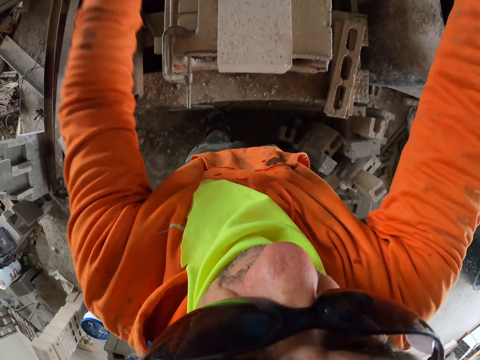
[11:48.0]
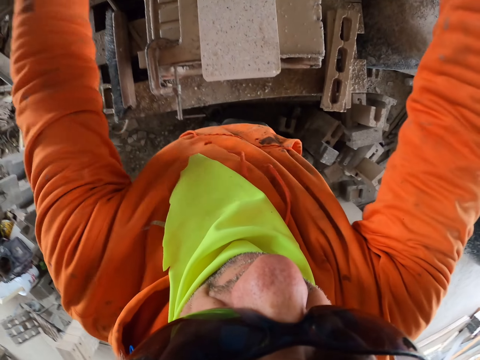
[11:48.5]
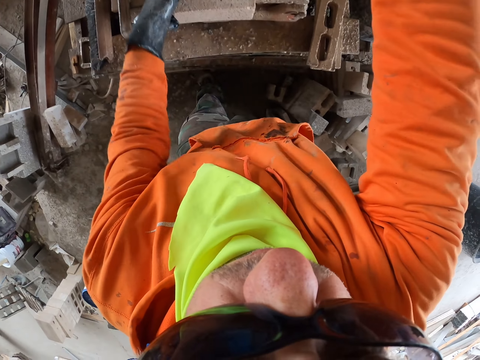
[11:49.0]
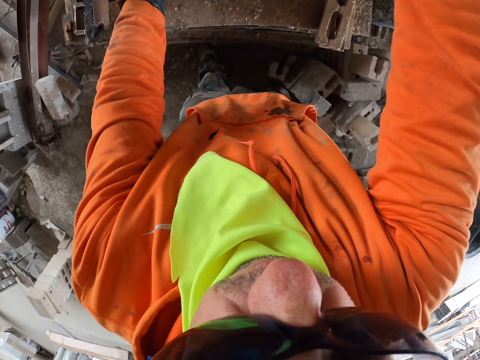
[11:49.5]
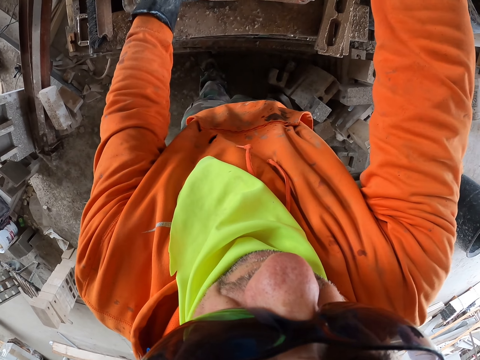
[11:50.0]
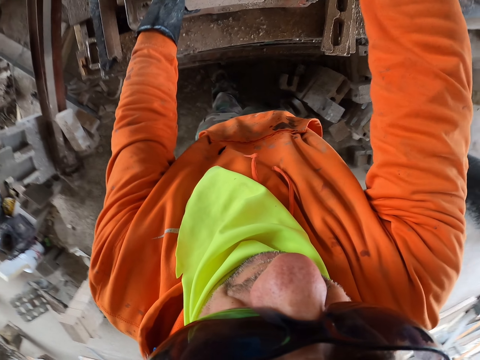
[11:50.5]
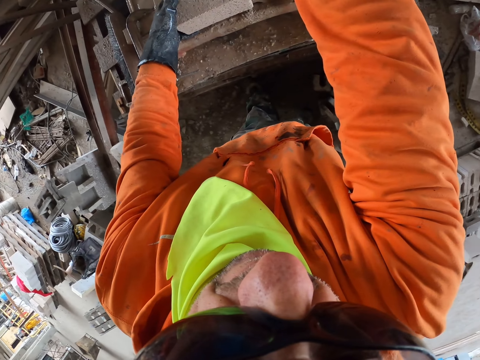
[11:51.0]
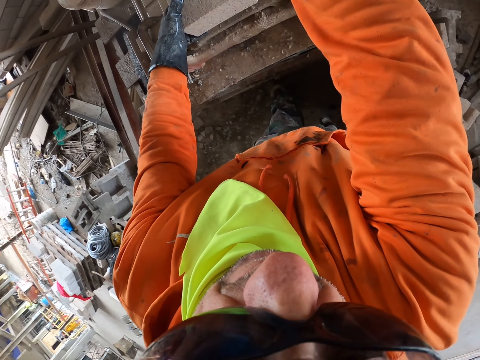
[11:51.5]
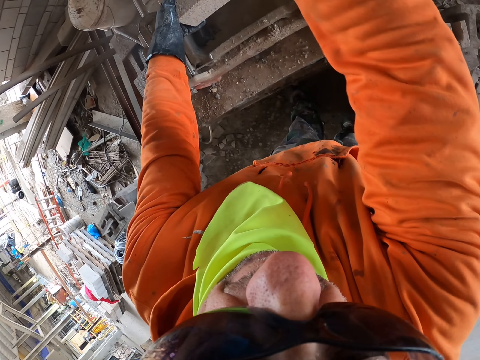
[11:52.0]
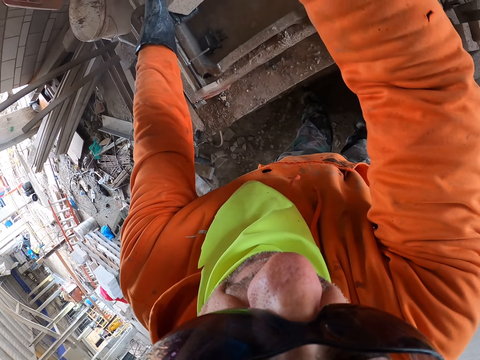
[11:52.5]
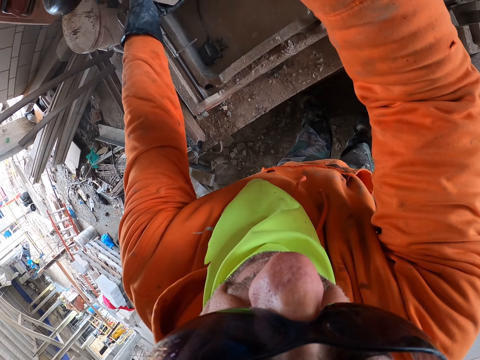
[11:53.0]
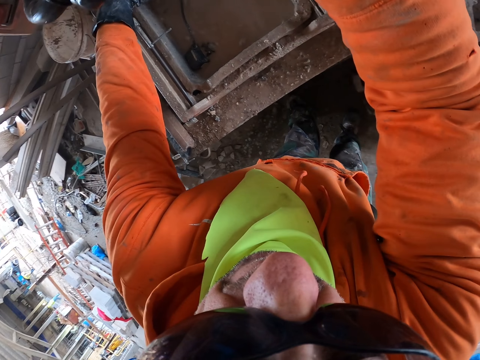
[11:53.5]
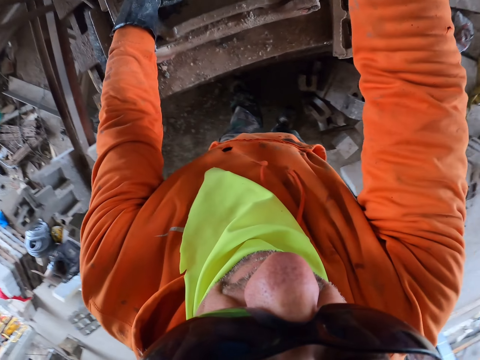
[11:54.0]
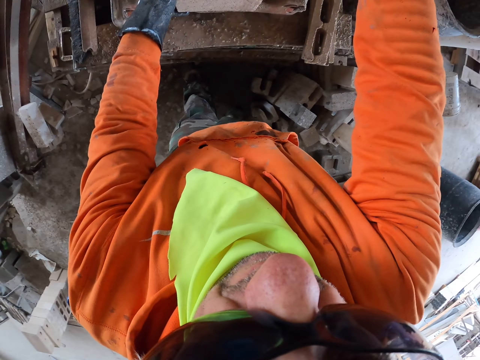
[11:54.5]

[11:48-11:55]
The camera wearer cuts a brick.

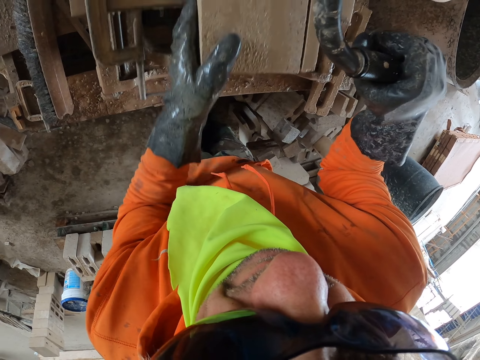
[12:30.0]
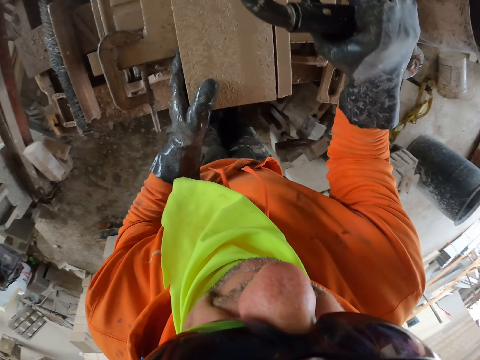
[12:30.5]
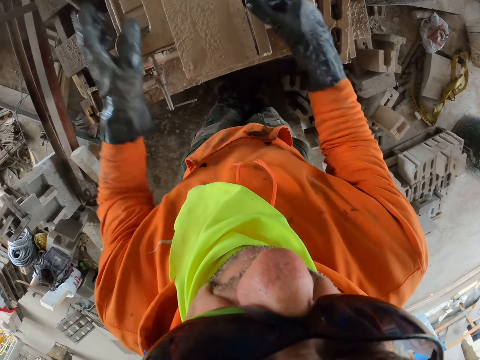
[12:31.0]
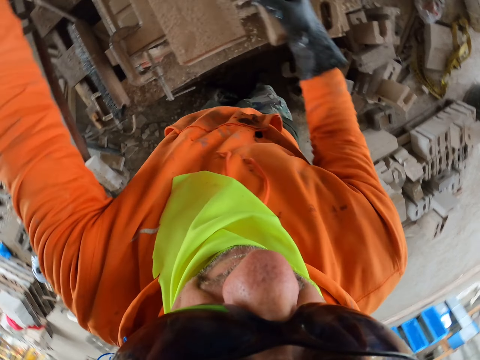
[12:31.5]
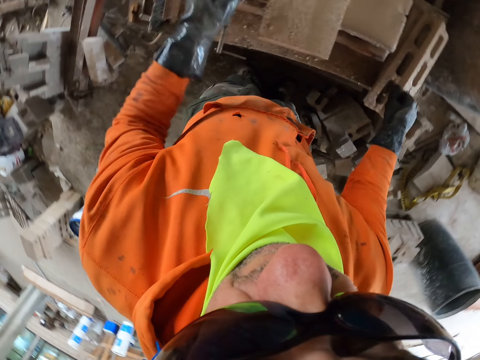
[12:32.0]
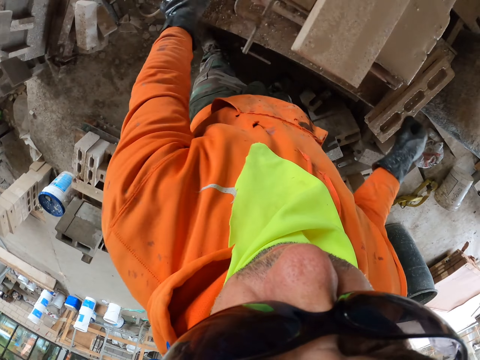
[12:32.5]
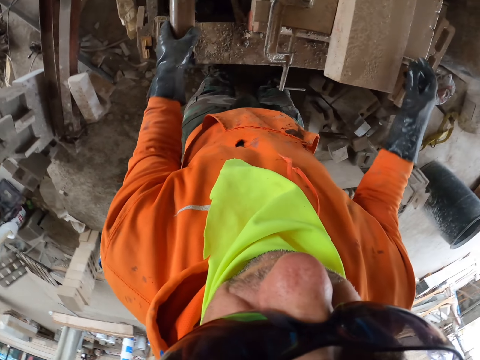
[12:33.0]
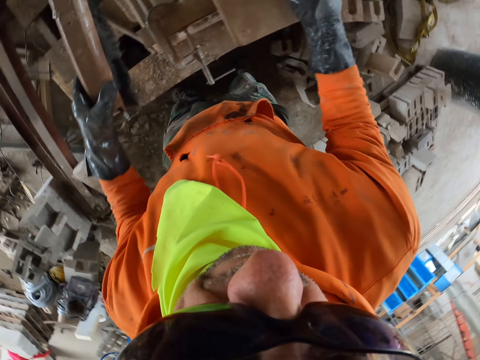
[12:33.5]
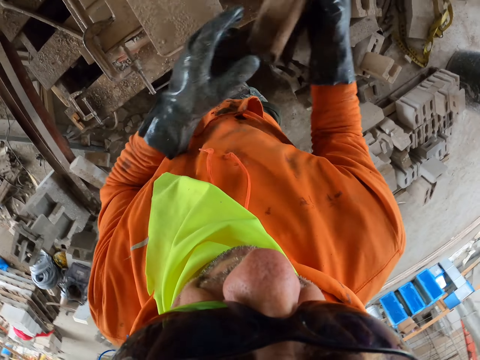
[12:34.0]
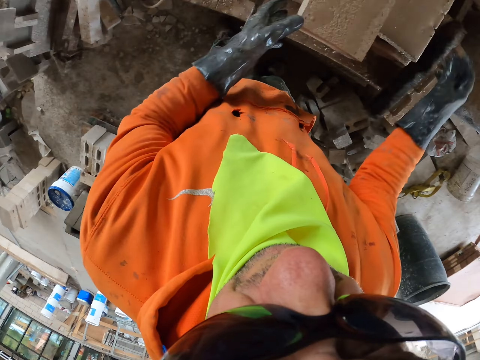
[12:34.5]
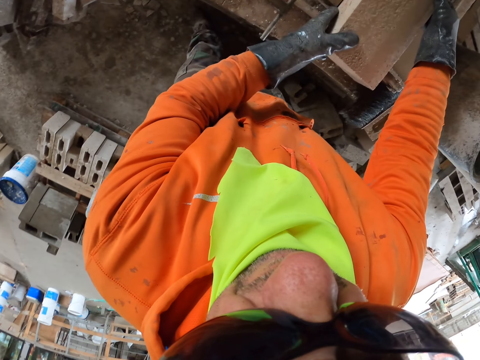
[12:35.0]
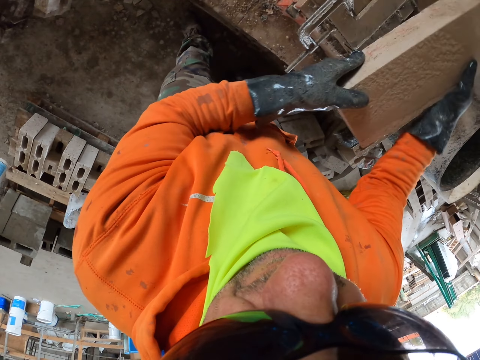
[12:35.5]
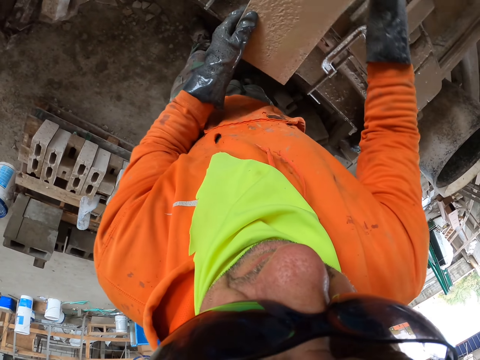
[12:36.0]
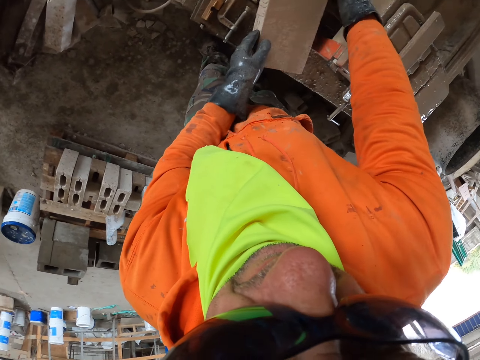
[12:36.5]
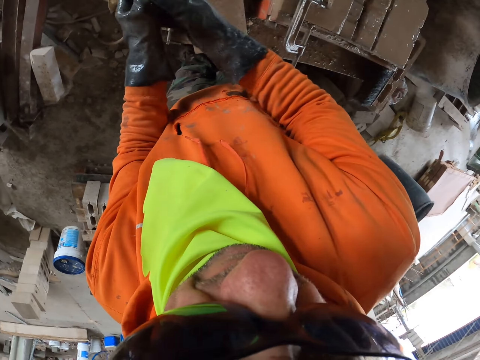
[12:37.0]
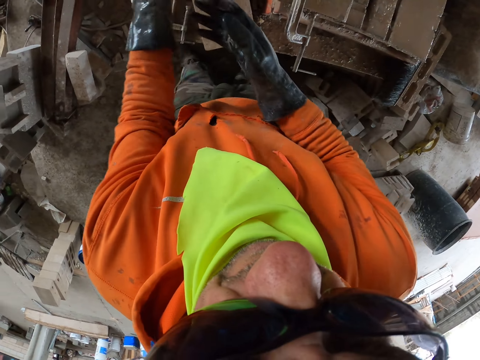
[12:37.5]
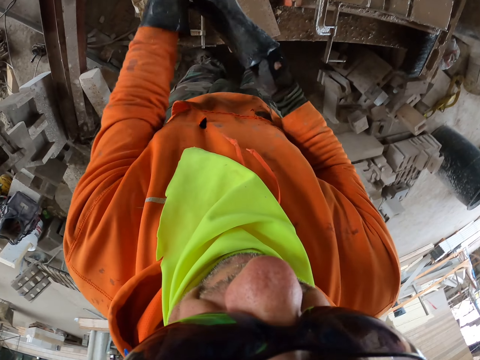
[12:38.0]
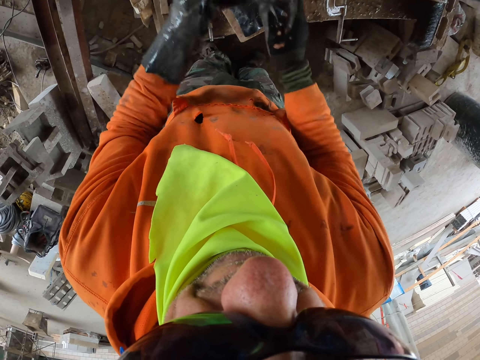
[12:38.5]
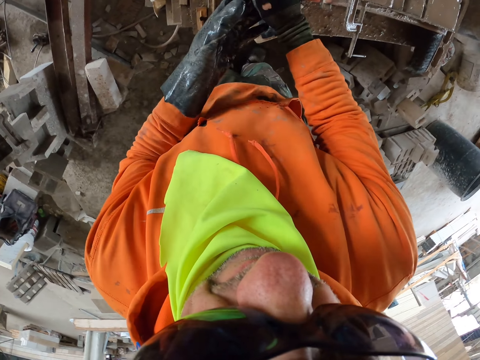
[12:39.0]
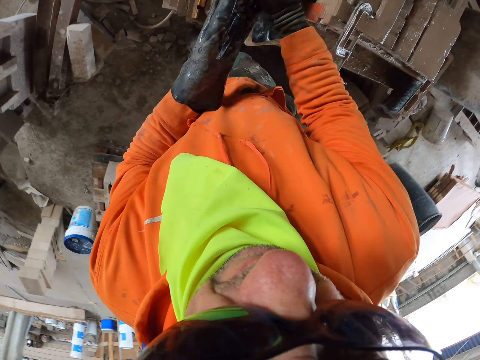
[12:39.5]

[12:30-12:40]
The camera wearer puts a brick aside. They pick up the brick. They put the brick aside. They put the brick on the pallet. They remove the gloves.

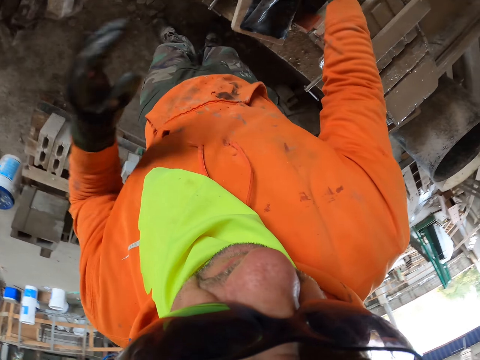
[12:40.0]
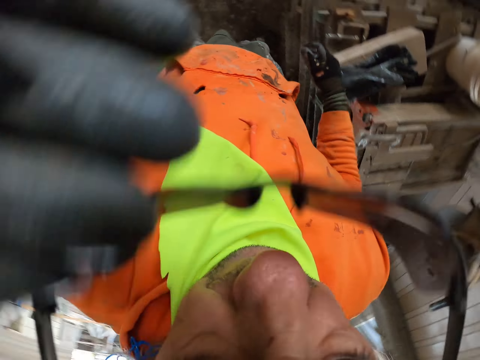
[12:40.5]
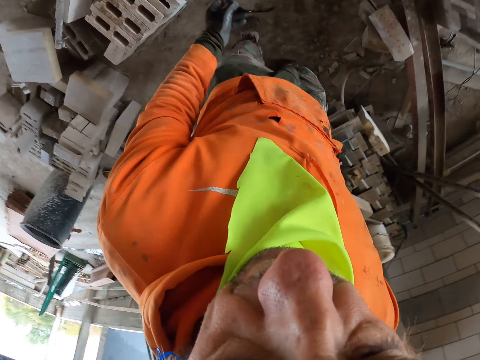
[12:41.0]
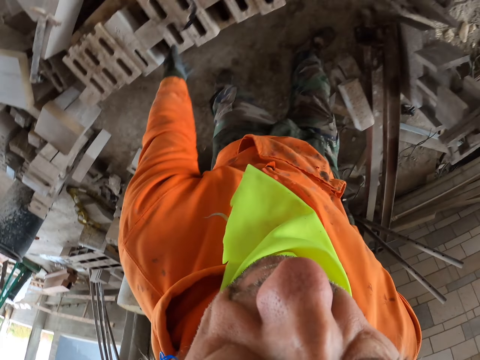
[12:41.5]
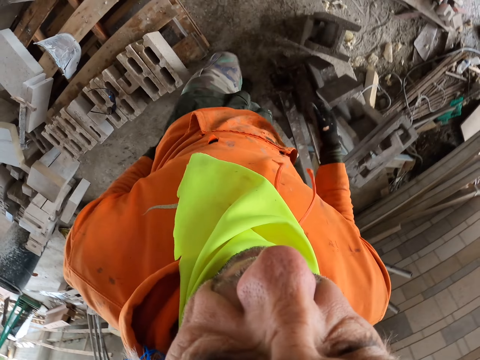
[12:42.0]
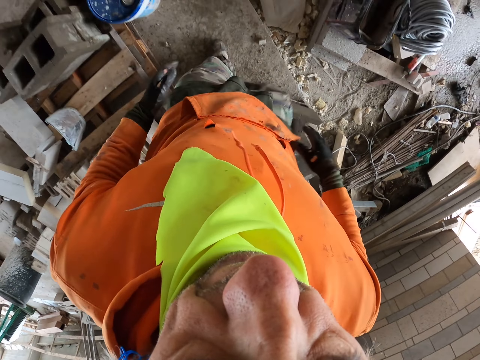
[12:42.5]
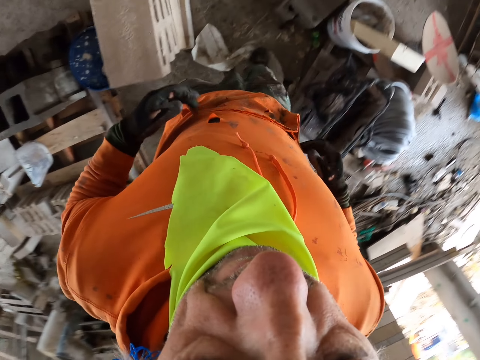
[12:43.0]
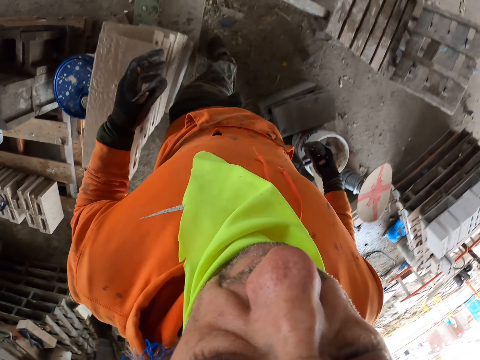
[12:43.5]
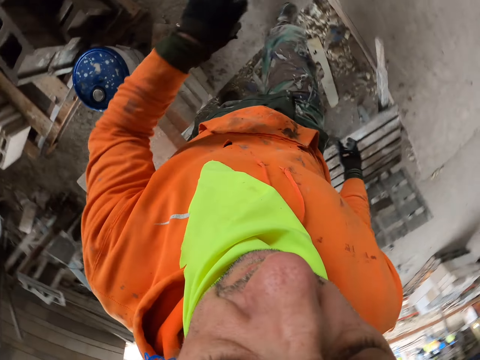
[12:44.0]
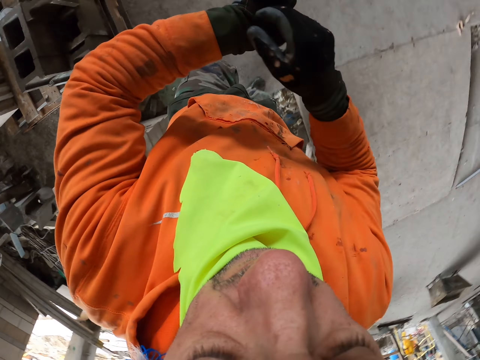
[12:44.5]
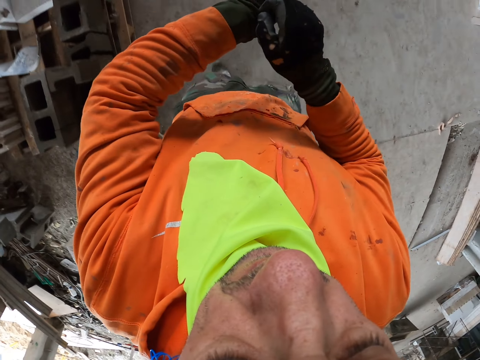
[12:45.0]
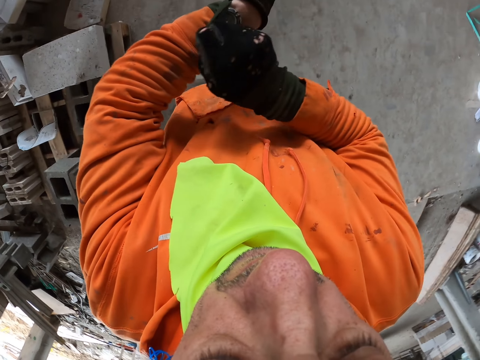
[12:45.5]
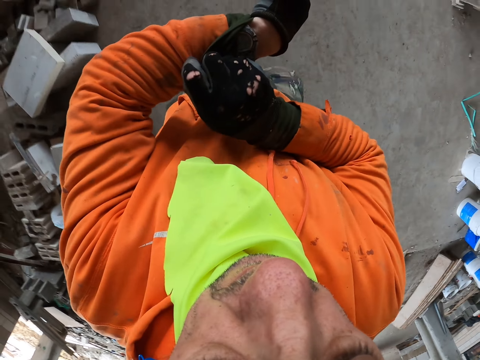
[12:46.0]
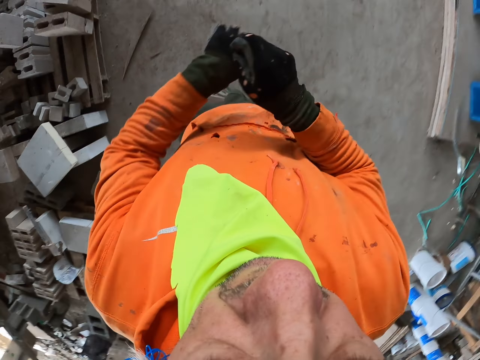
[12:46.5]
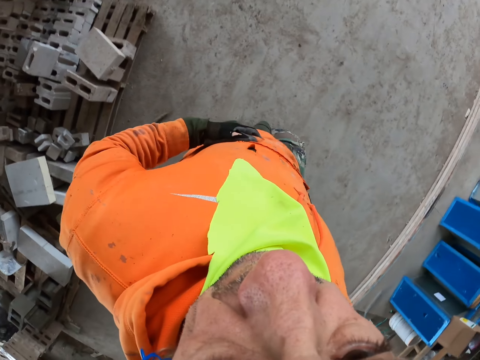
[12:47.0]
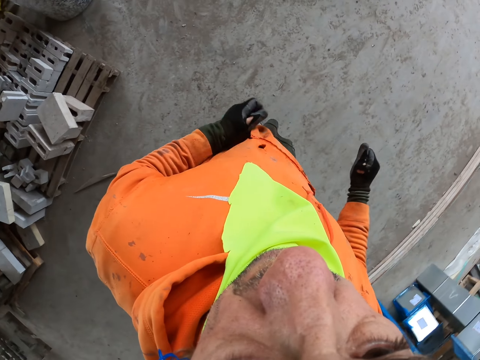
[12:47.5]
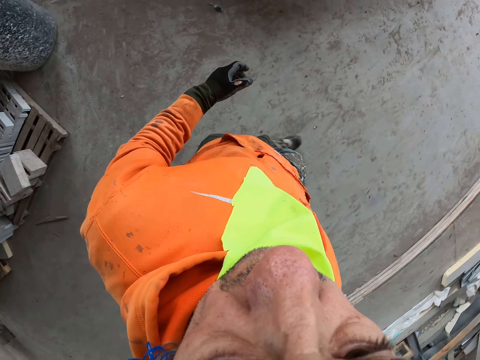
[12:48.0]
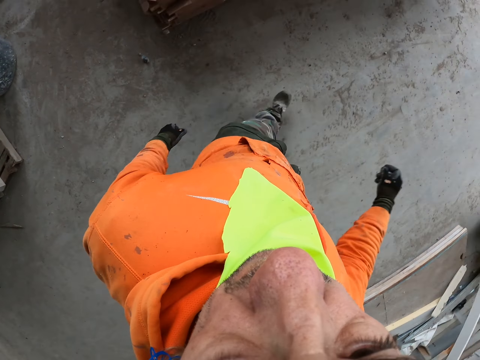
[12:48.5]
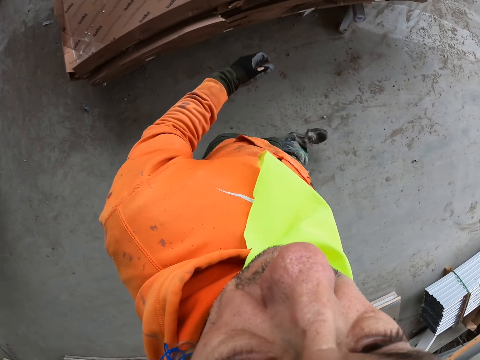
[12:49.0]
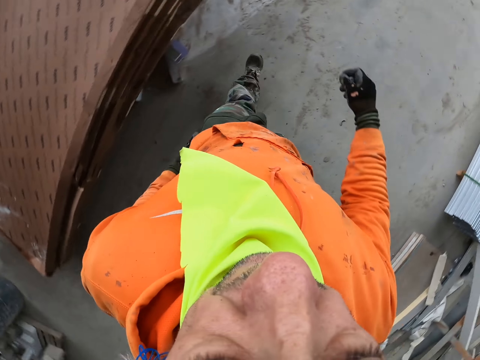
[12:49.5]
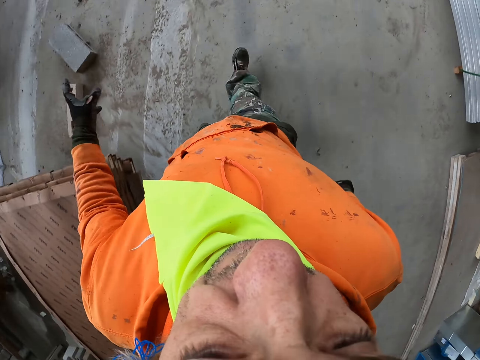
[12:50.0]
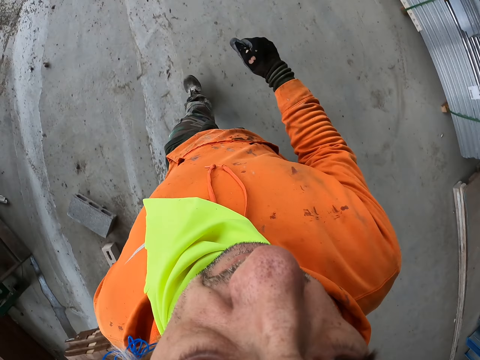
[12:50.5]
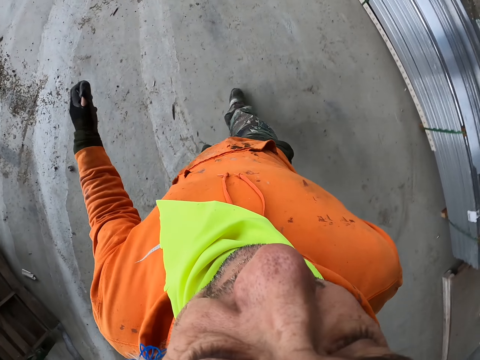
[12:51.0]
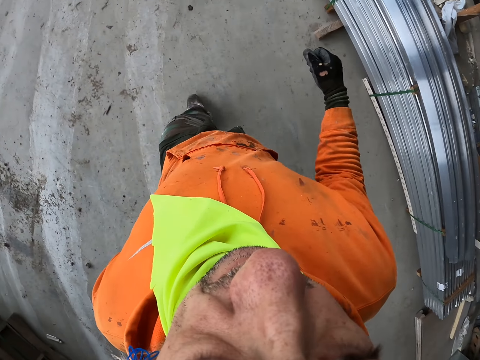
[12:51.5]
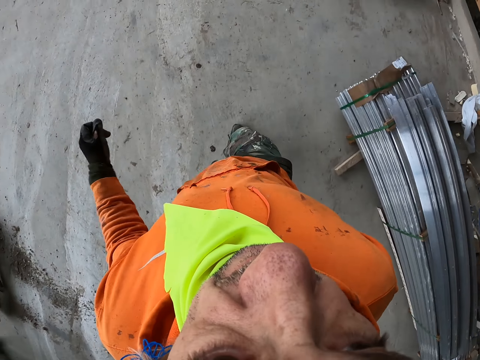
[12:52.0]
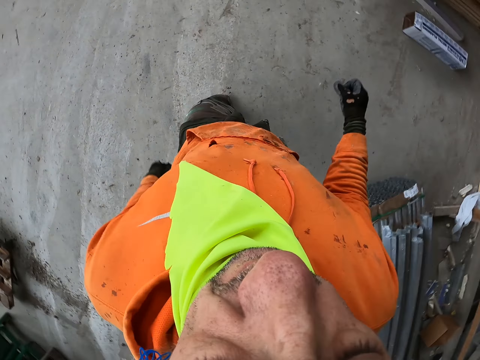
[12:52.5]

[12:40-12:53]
The camera wearer removes the eyeglasses. They put the eyeglasses on the pallet. They walk around. They look at the watch. They touch the cloth. They walk around.
